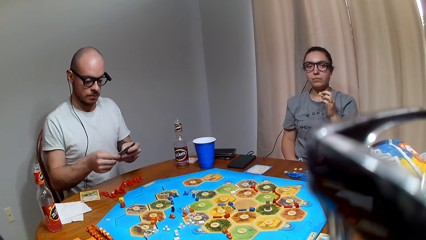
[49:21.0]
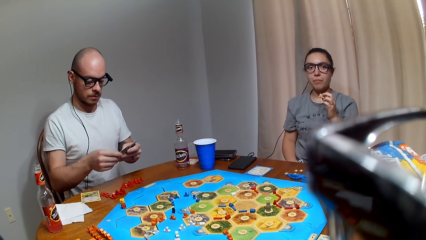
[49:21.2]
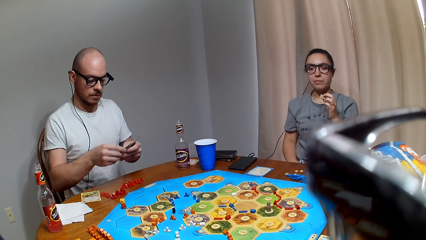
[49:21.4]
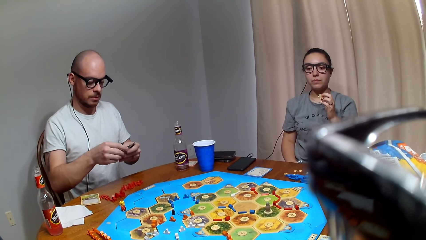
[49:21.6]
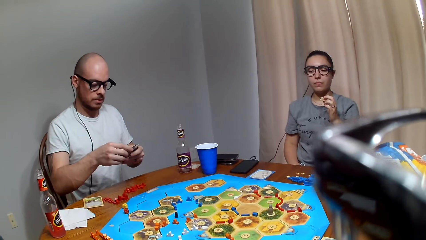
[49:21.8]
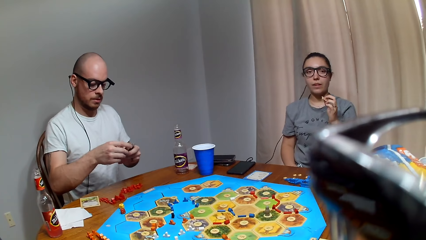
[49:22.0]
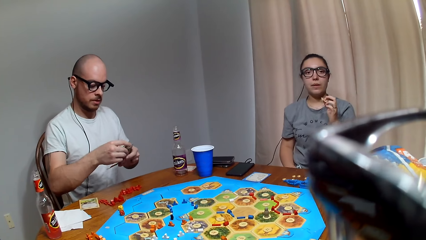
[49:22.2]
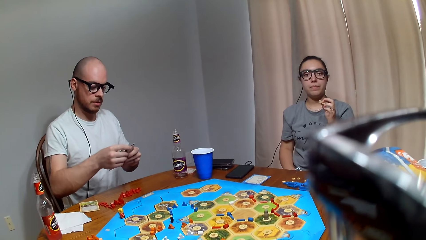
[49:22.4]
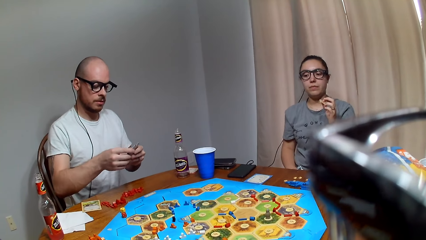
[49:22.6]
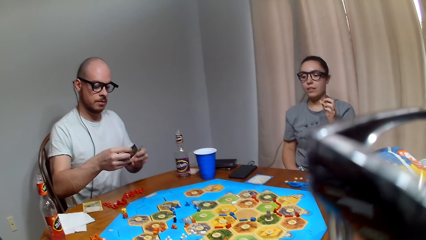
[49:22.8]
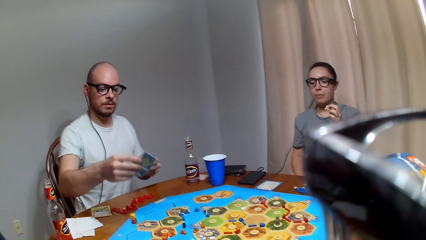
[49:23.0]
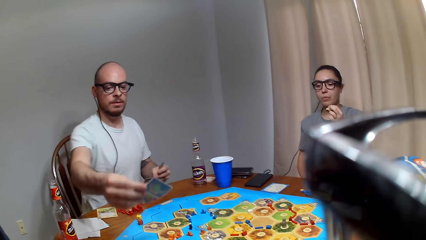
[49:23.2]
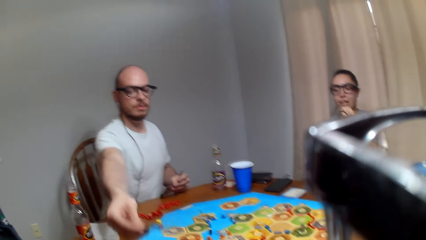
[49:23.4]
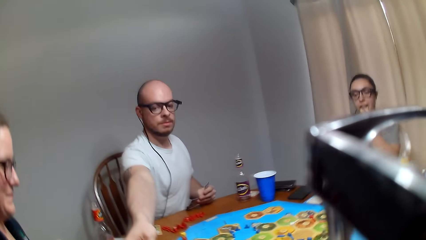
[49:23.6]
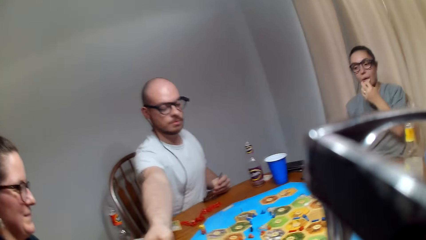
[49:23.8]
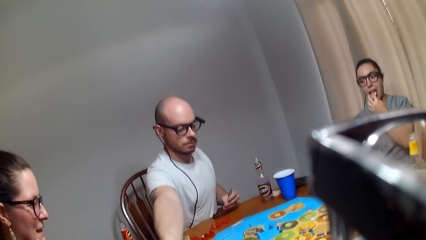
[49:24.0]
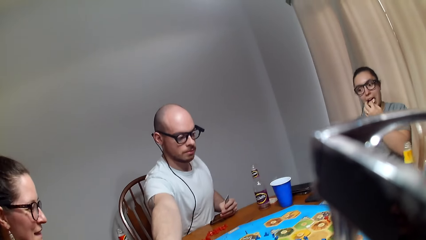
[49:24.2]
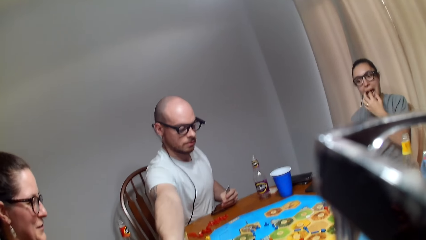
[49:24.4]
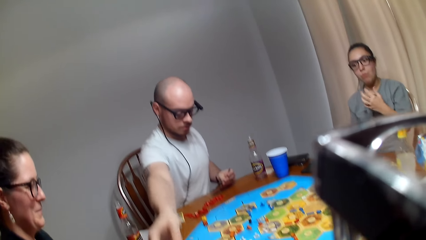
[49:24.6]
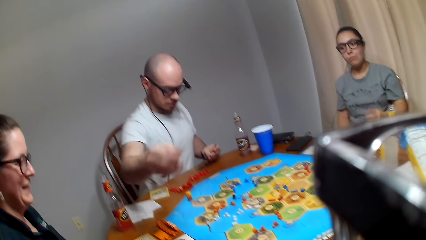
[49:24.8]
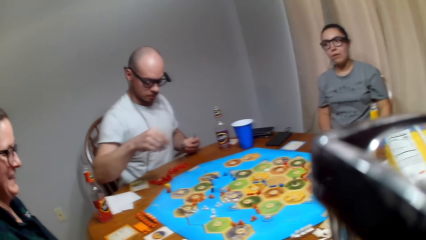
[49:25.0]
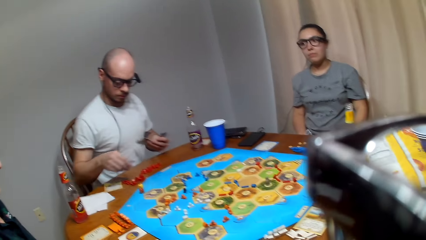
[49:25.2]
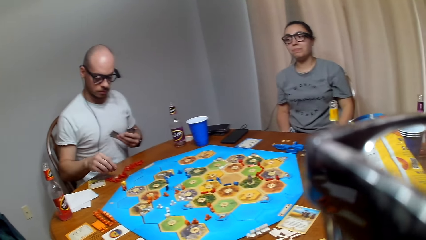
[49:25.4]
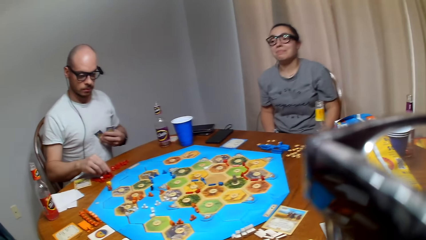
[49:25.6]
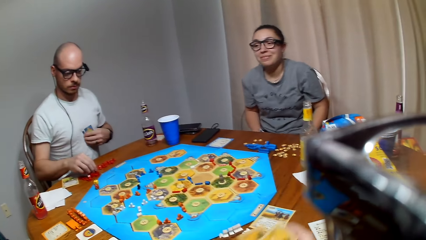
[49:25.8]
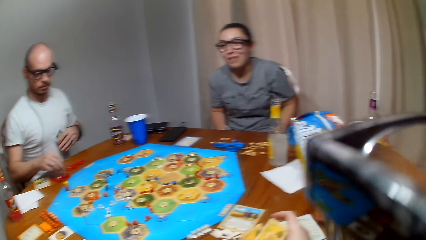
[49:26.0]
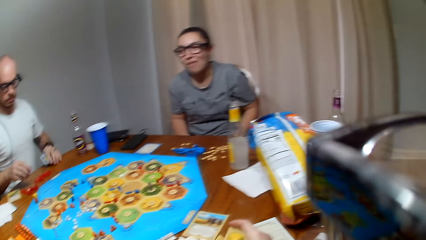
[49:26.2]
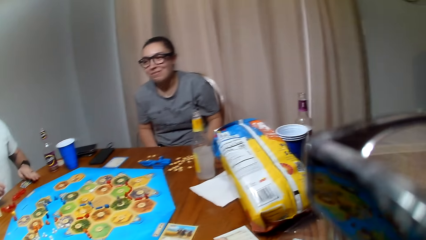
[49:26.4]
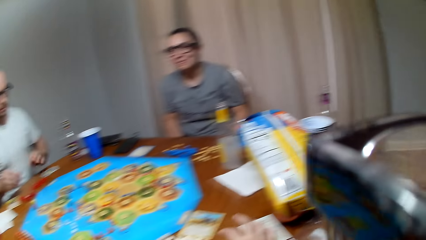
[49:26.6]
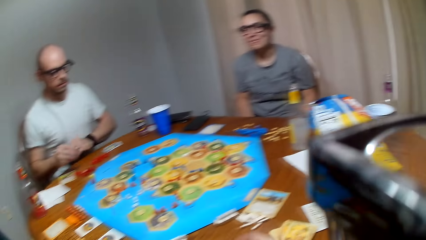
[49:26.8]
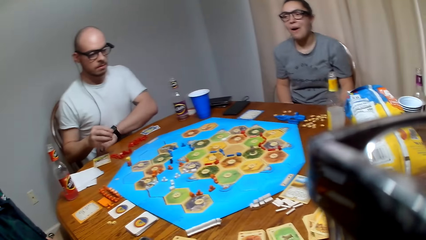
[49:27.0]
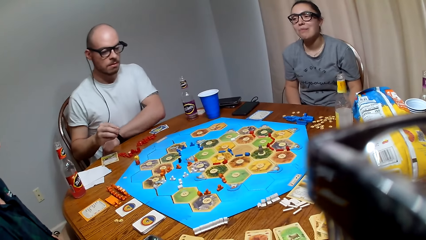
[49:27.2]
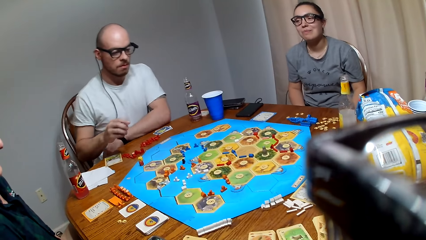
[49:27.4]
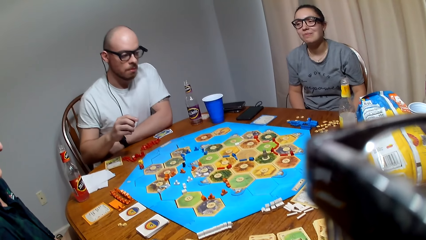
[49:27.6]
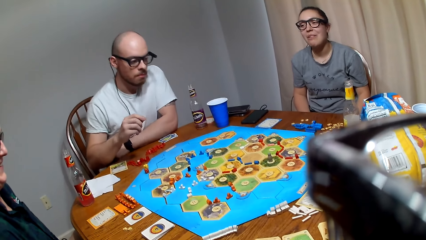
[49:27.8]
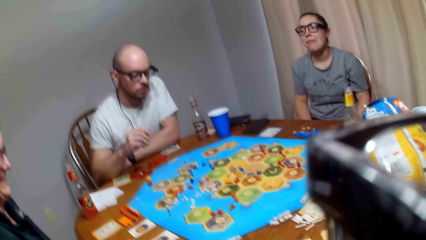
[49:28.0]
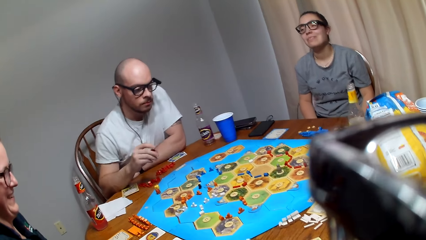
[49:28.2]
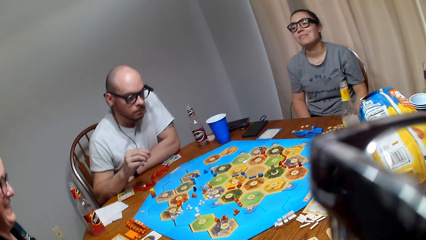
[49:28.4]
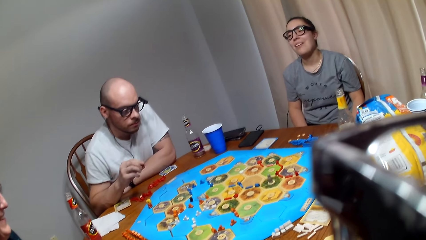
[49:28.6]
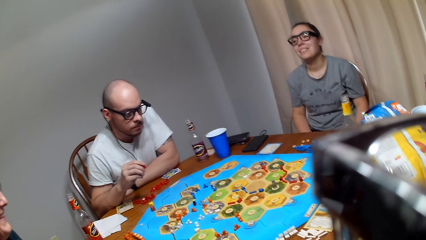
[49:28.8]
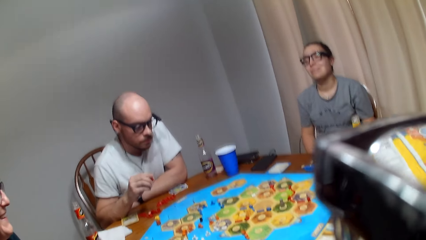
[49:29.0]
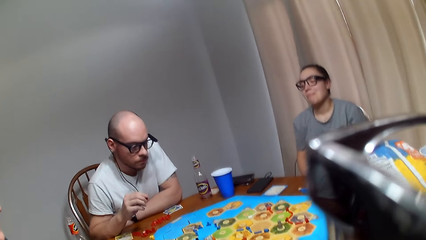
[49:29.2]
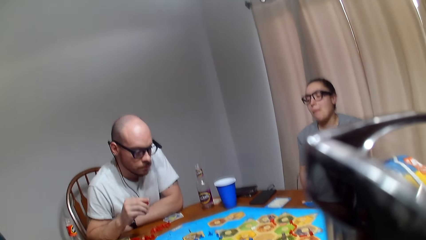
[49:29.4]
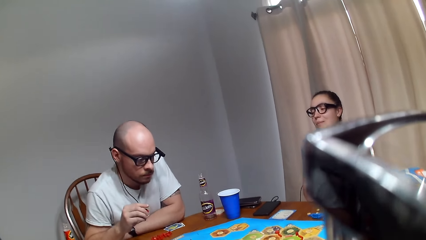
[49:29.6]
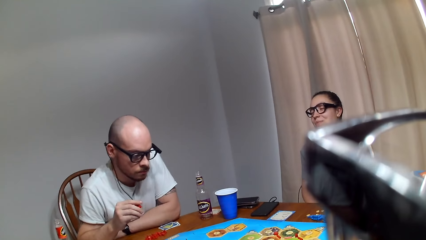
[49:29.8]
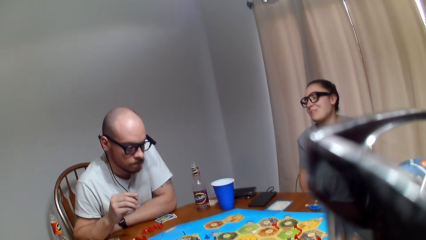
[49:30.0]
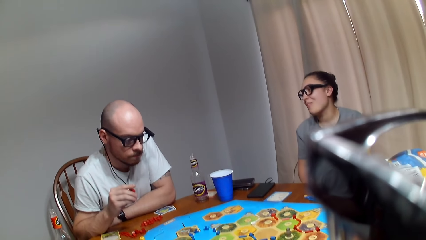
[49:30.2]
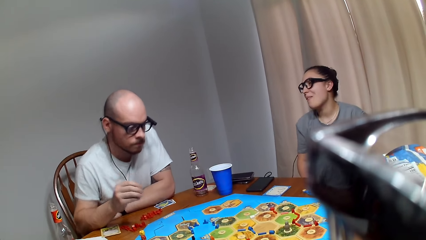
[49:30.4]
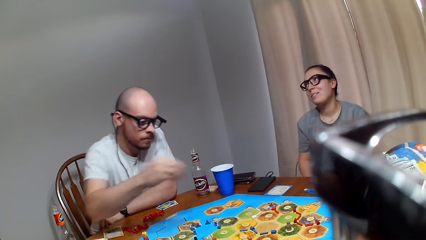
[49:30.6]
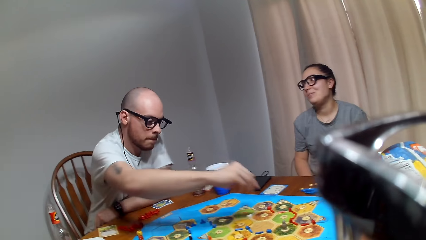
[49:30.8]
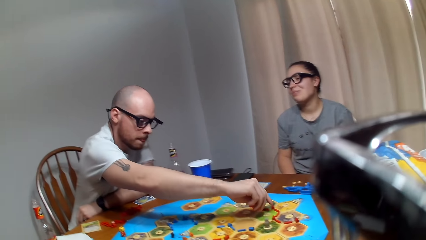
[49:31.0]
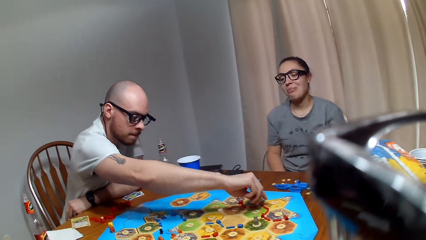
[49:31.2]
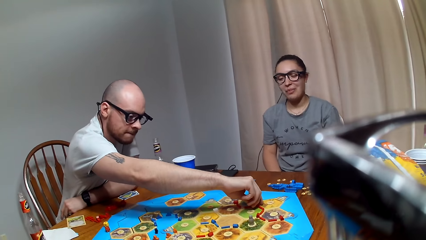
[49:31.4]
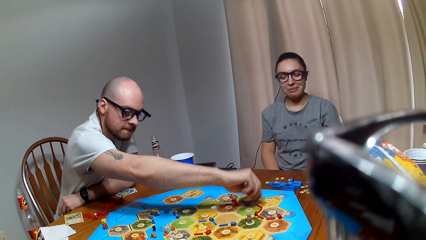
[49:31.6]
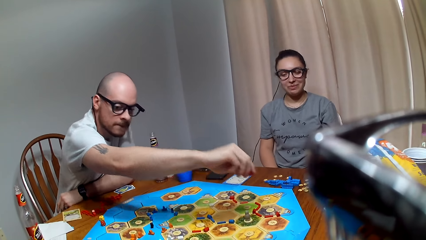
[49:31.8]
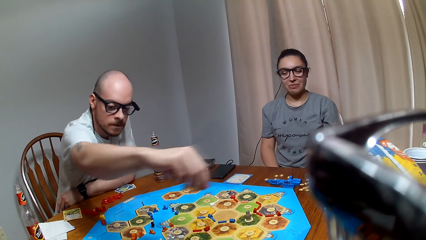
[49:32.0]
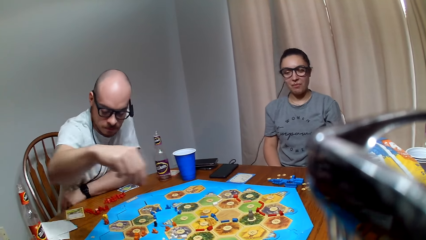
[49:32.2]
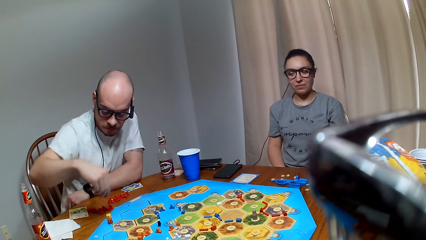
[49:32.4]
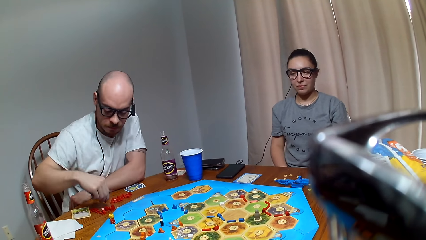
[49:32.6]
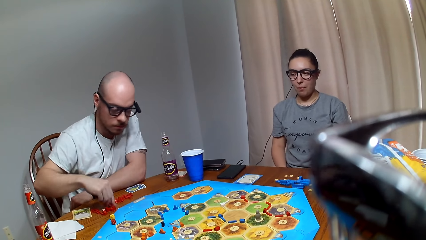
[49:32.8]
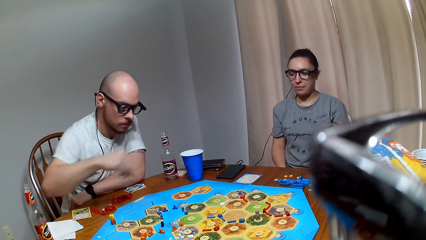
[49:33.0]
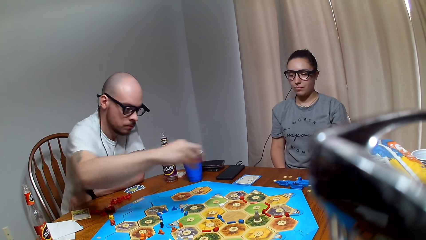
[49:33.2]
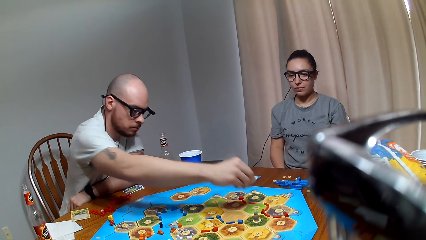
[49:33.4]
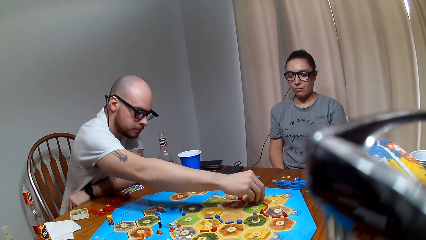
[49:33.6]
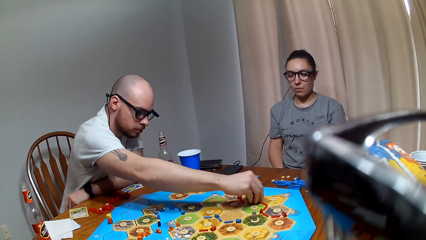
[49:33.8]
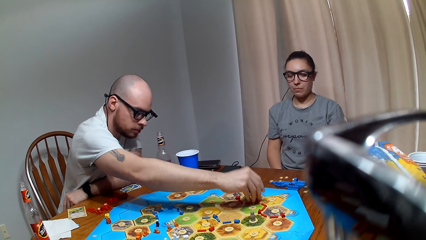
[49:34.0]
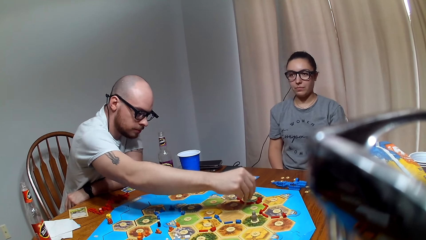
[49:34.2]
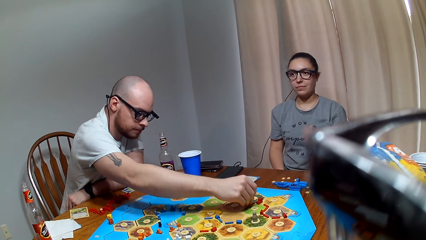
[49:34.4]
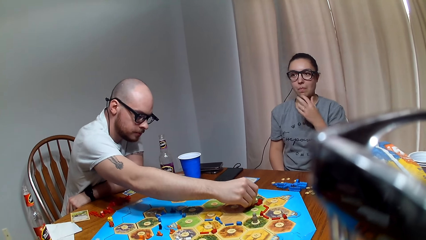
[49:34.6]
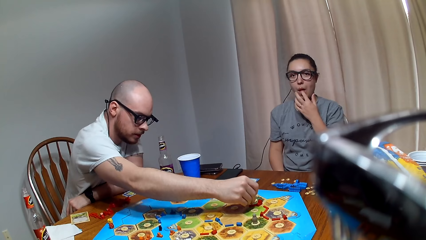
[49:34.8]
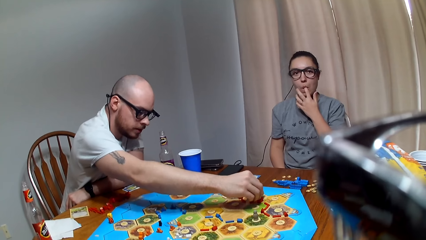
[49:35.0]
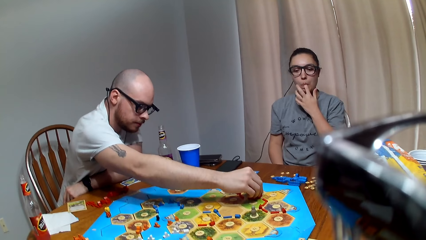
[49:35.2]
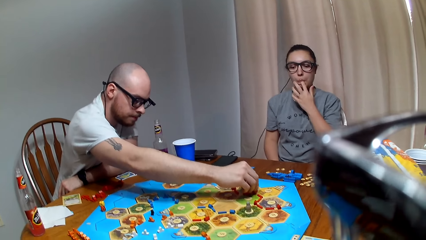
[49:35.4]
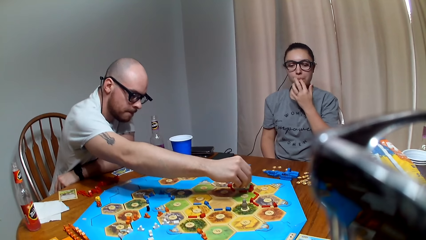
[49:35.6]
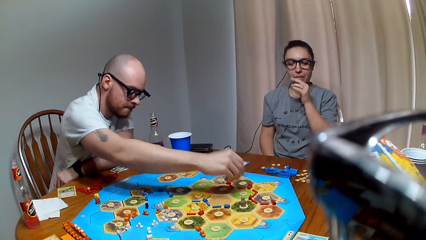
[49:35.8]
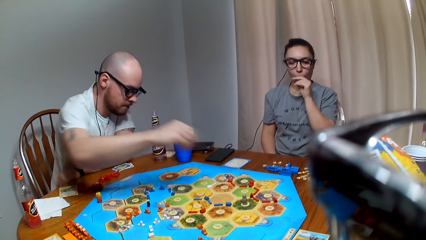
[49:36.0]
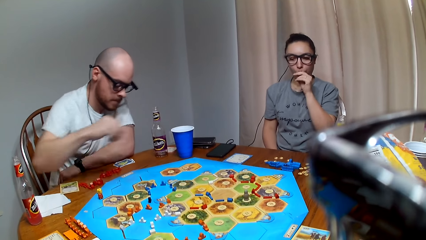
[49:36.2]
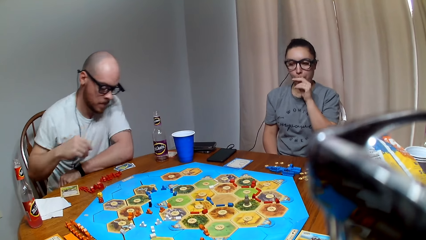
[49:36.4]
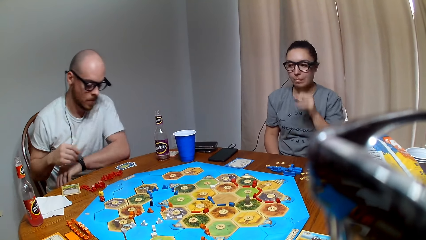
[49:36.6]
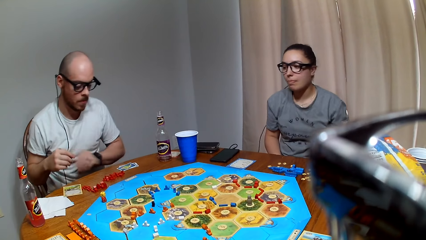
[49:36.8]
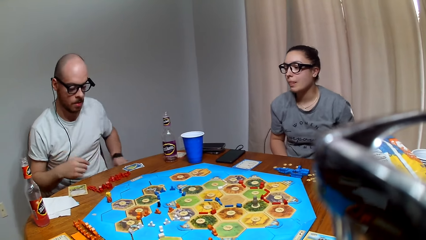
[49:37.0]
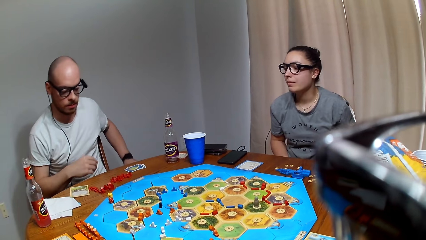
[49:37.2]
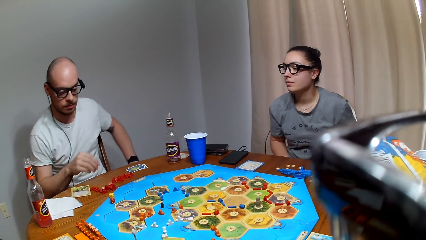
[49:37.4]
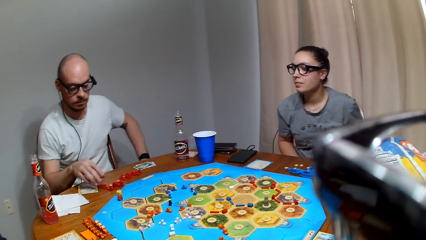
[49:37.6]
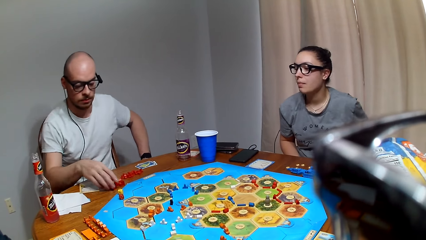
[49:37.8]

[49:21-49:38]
The camera wearer picks a card from a man. A lady eats the snack. The man picks a road from the table. He picks the road from the catan settler board game. He places it on the table. He pushes the road on the catan settler board.
